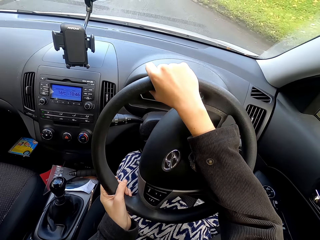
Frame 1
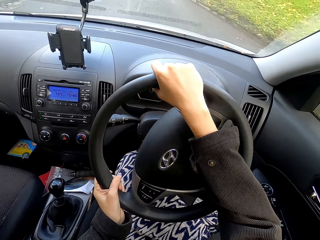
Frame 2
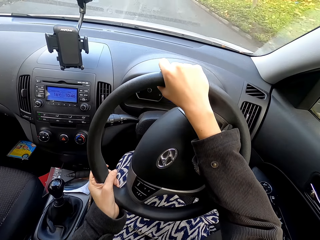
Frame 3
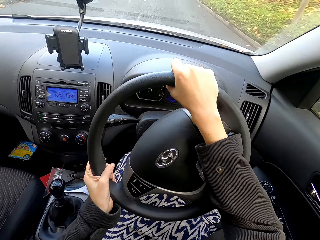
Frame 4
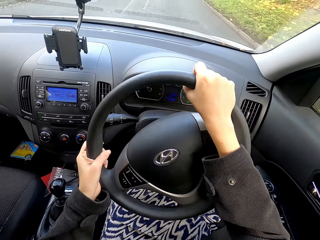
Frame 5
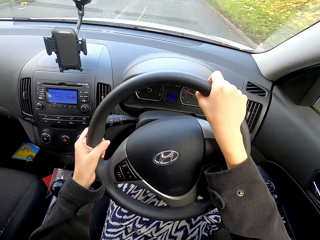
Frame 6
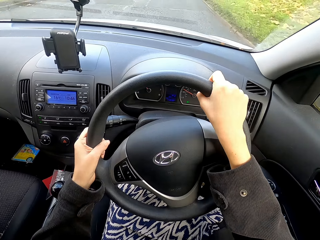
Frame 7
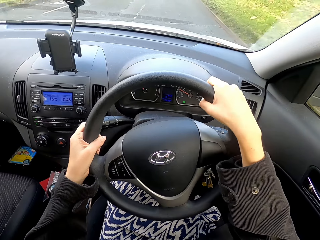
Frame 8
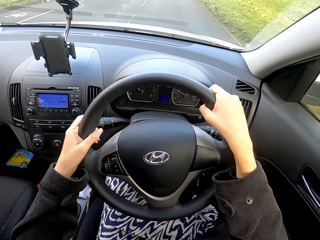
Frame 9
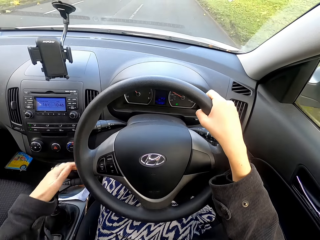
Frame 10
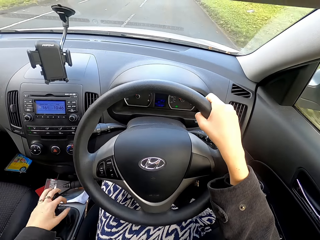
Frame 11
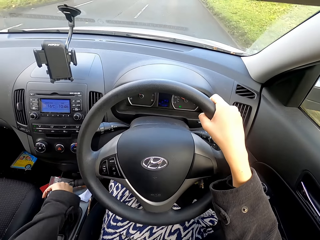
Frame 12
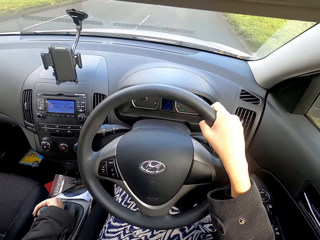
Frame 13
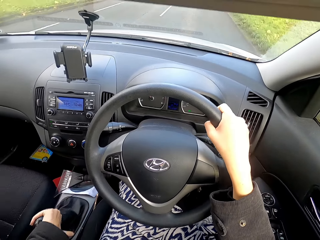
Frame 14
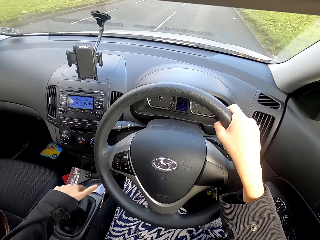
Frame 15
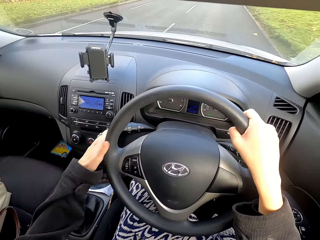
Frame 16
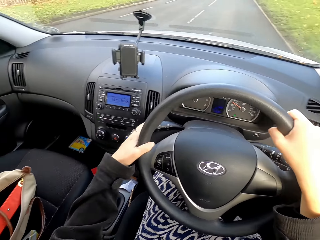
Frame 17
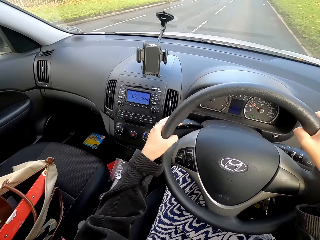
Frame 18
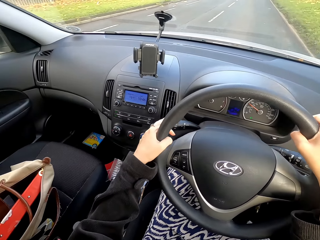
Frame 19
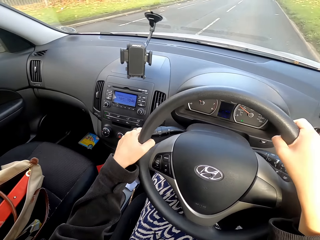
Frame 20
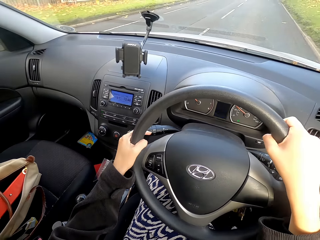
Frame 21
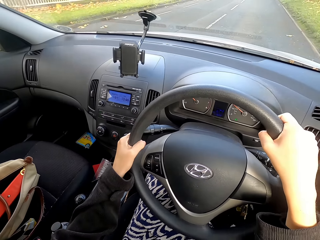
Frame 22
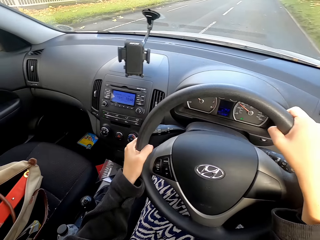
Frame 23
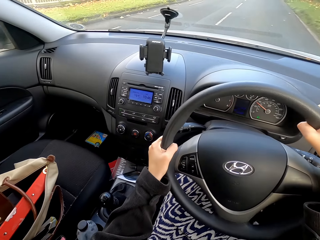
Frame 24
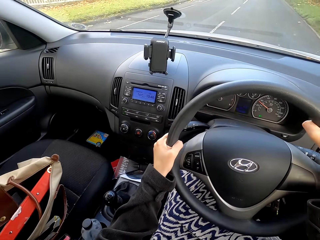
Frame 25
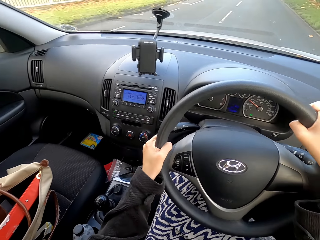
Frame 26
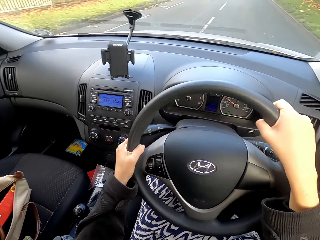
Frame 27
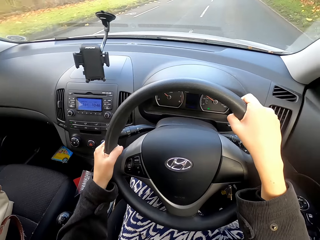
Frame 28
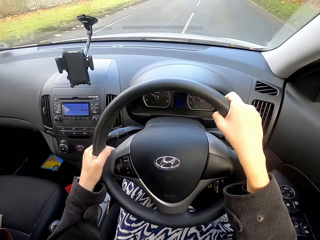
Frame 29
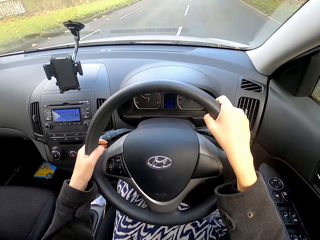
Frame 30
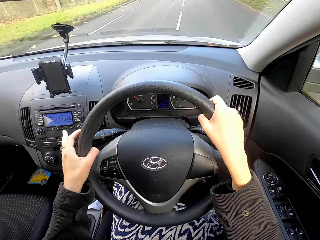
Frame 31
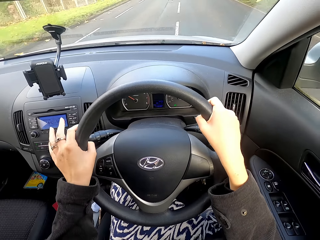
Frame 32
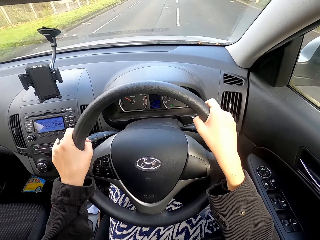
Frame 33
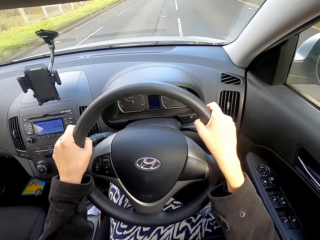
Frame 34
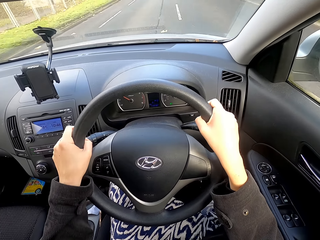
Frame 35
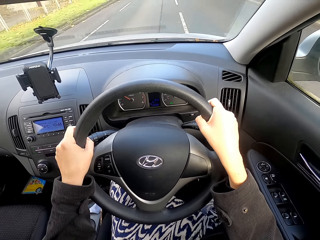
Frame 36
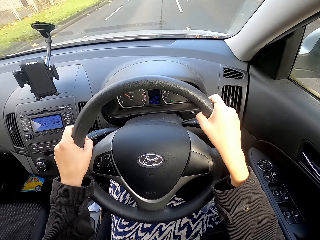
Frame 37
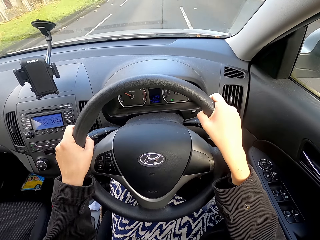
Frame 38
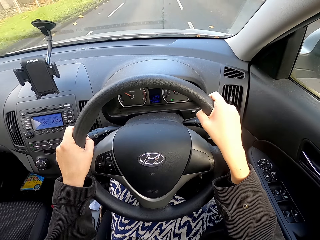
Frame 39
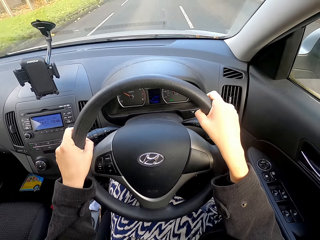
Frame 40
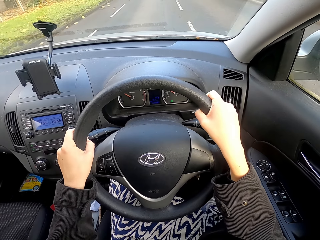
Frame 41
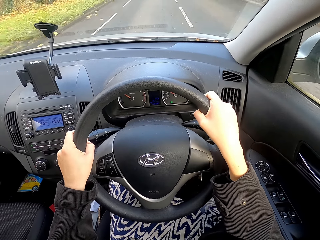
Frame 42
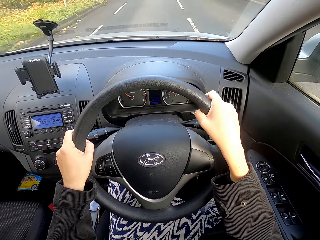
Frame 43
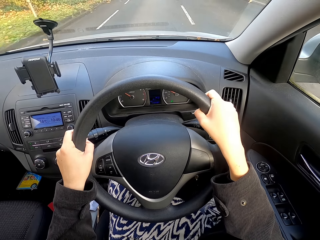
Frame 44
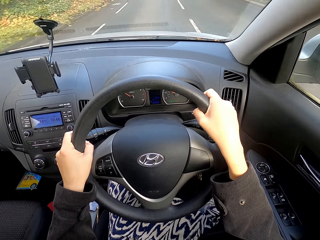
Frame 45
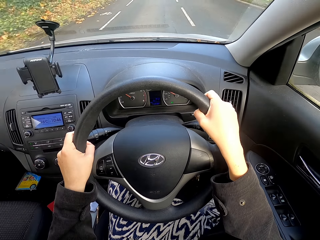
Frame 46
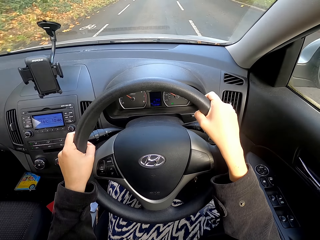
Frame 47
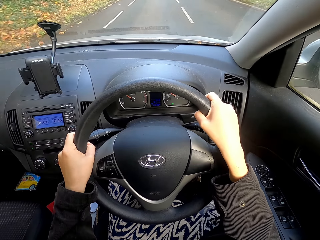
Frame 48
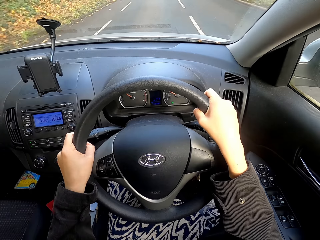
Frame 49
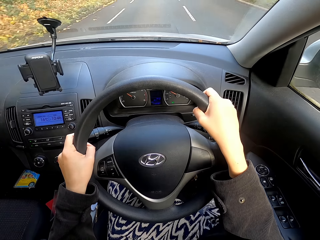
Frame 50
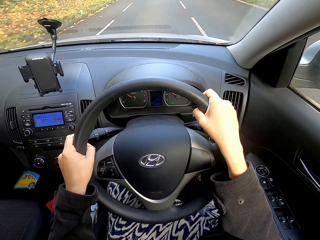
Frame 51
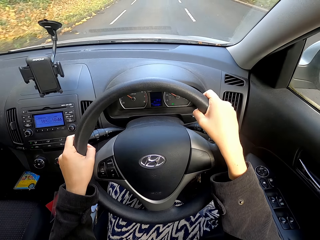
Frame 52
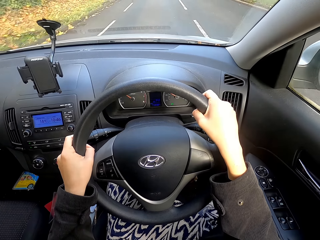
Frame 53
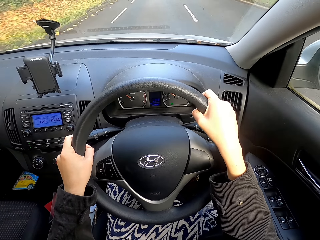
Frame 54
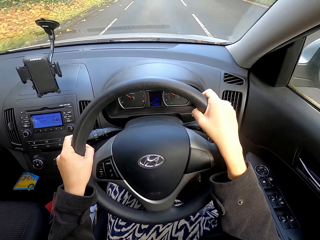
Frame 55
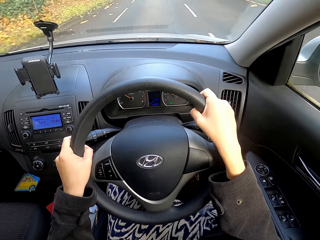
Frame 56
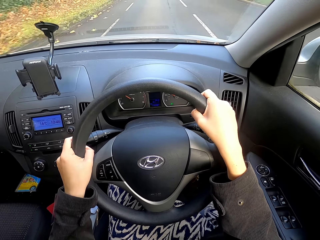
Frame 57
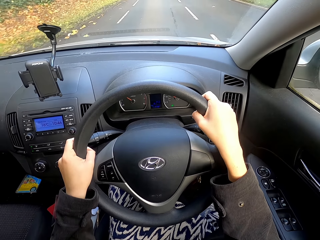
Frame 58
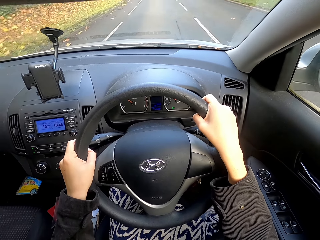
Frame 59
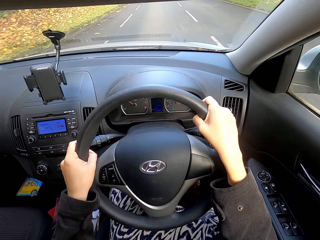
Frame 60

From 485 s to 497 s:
The camera wearer changes the car gear. They adjust the direction control.

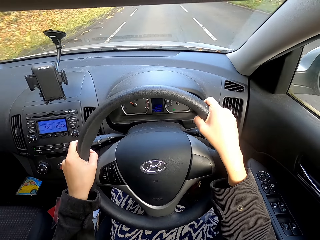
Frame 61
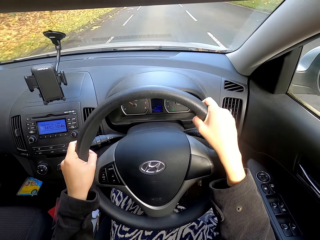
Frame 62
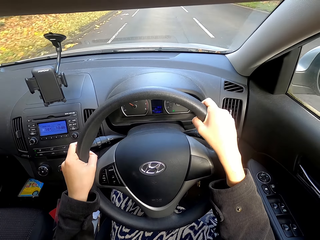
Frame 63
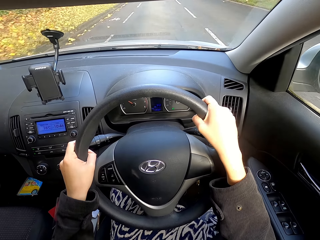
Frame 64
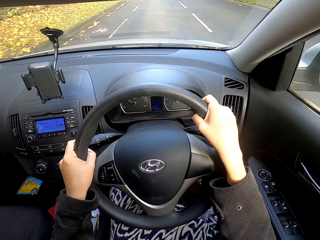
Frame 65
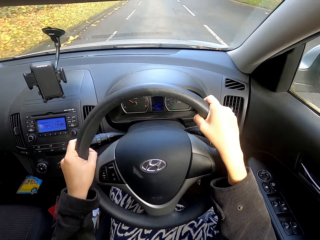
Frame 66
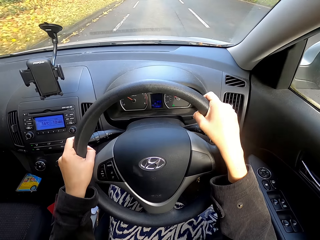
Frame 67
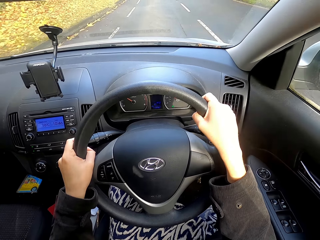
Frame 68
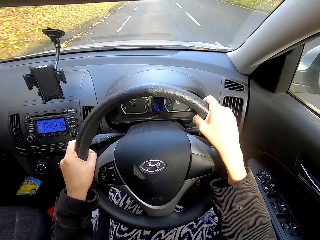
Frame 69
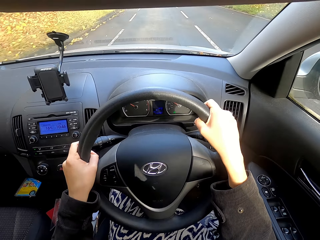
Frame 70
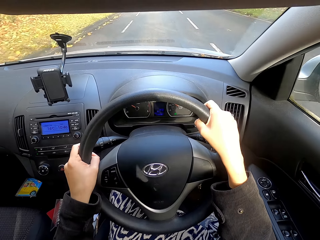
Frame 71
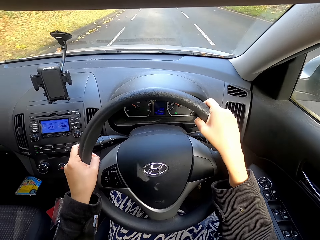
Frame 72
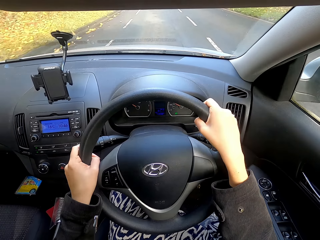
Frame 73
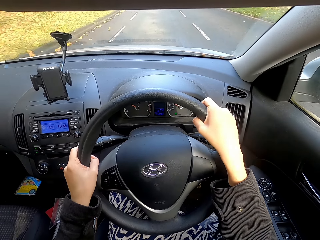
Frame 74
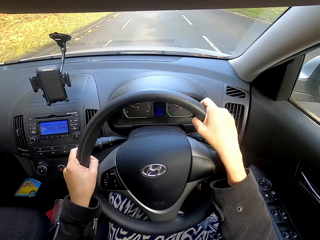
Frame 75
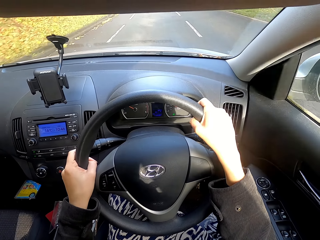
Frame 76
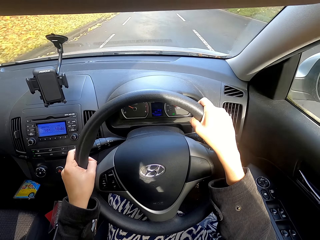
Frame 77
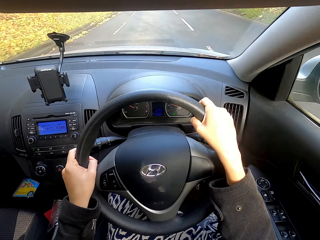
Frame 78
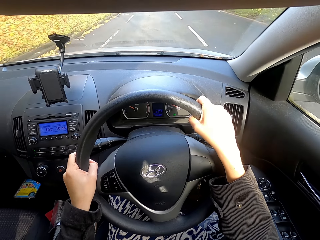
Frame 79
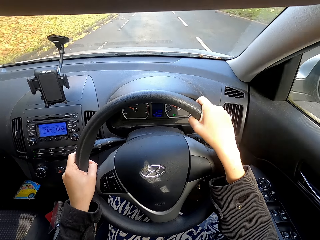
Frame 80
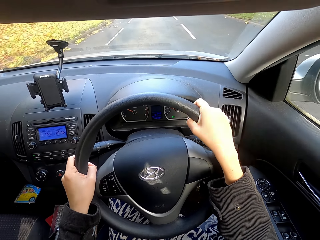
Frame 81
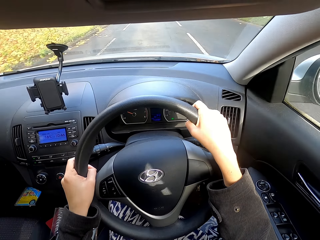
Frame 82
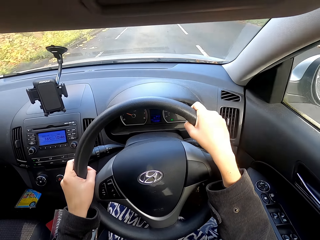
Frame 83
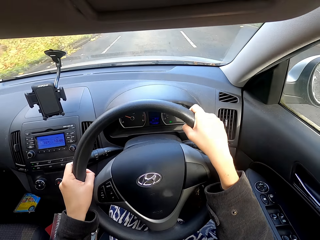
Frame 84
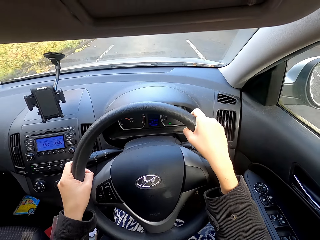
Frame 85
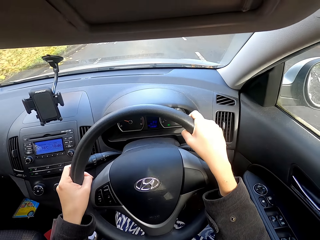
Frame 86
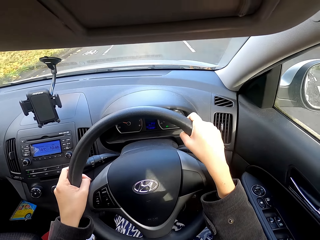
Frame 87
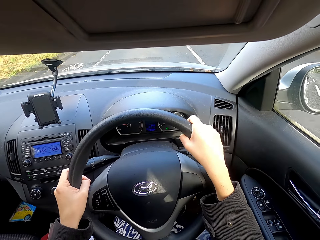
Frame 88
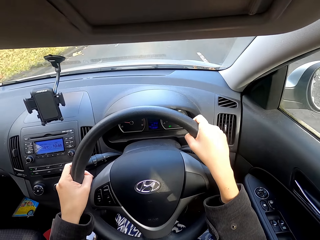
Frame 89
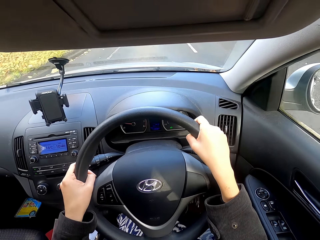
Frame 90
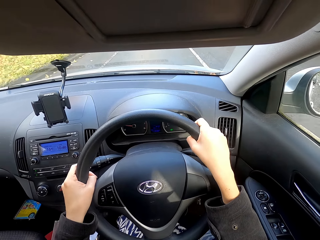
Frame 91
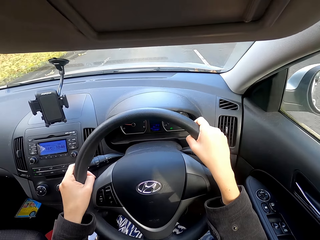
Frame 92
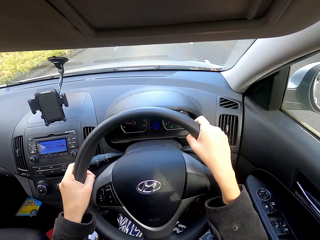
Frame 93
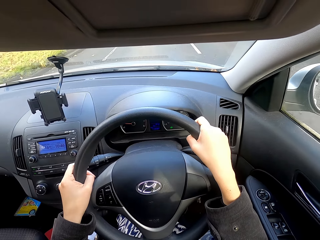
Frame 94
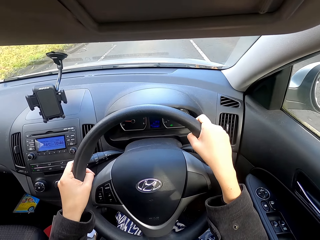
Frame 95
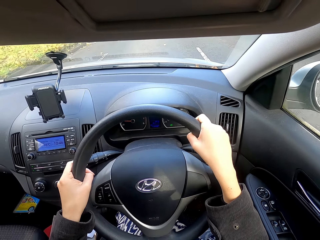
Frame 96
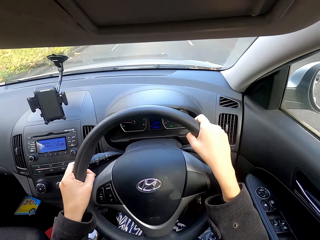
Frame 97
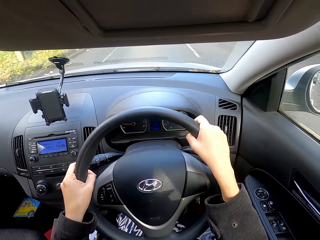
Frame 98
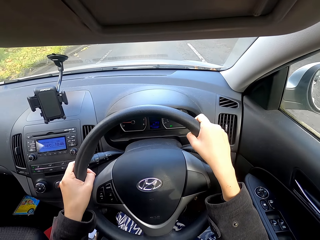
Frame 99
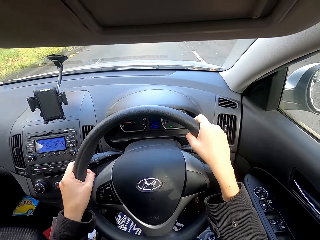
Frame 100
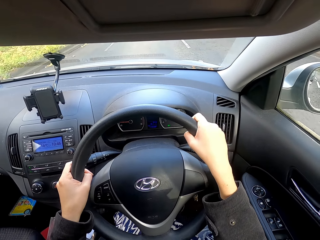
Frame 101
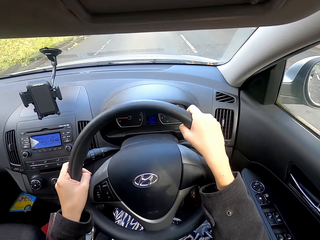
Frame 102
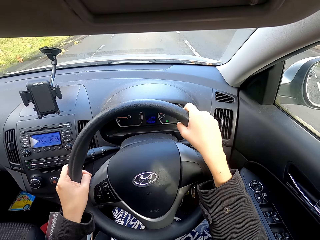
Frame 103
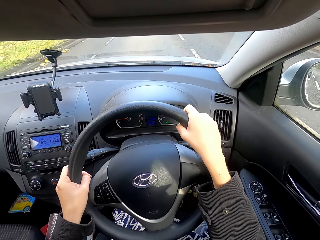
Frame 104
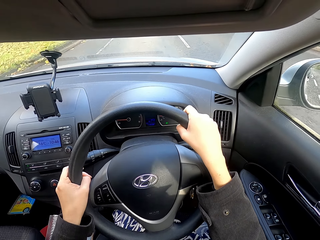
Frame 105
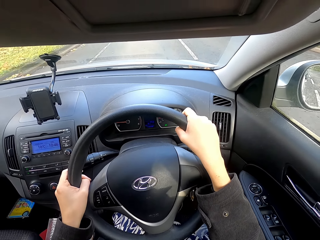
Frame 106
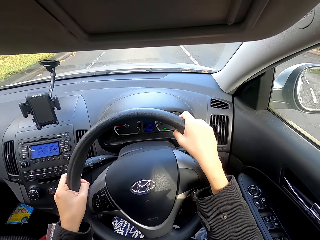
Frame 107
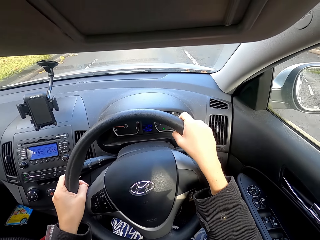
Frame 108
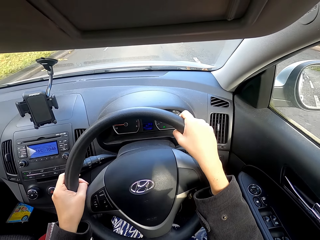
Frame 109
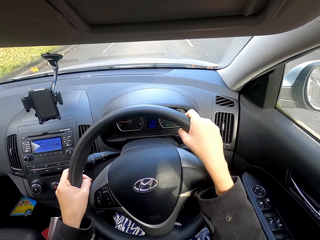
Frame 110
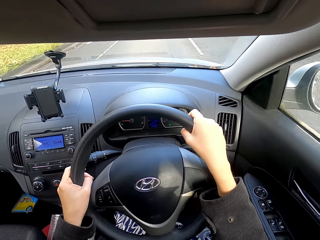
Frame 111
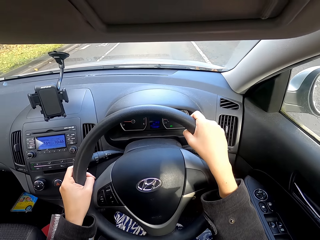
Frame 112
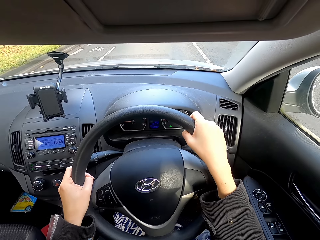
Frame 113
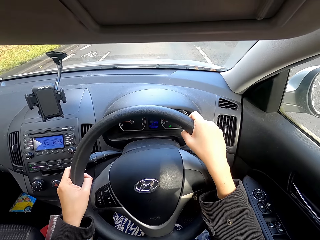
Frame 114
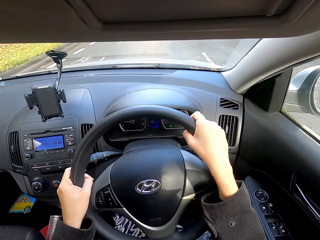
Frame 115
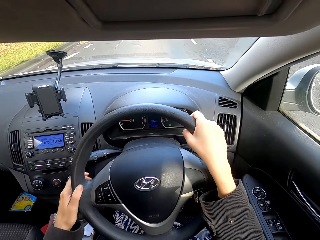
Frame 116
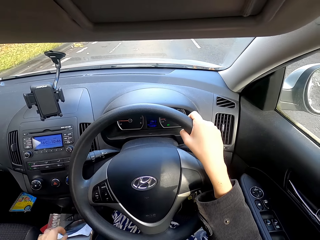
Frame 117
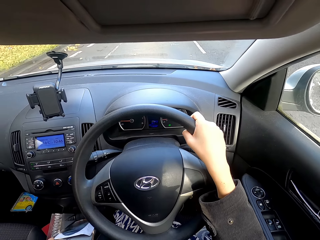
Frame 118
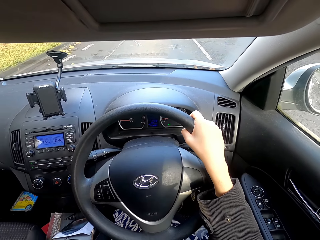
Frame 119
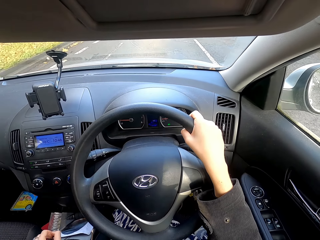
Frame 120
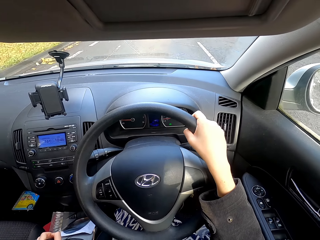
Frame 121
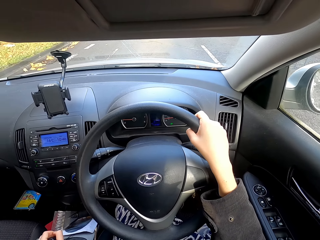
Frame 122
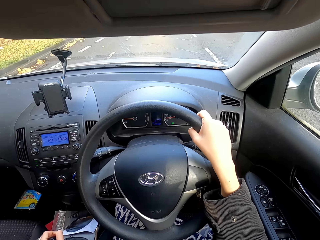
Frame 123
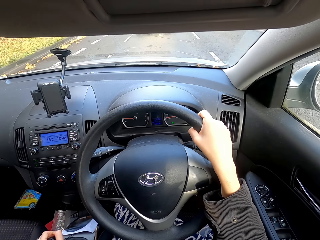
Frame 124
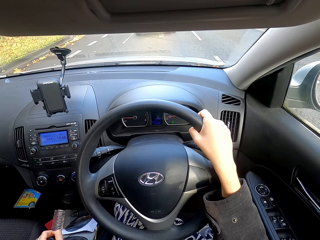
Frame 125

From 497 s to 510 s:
The camera wearer holds the car gear.
